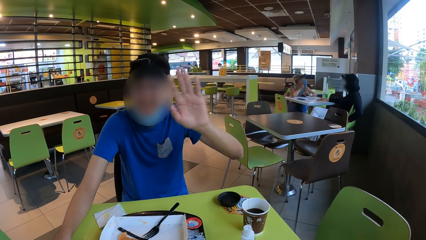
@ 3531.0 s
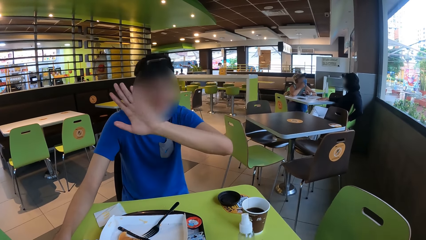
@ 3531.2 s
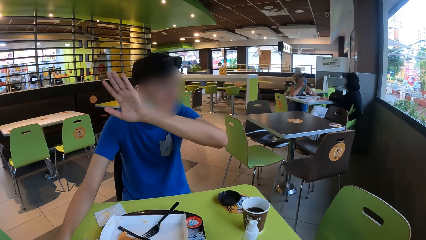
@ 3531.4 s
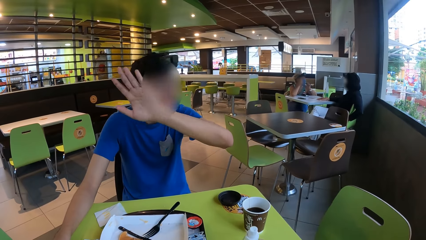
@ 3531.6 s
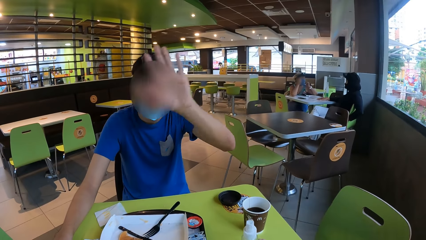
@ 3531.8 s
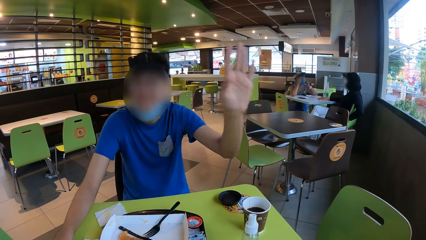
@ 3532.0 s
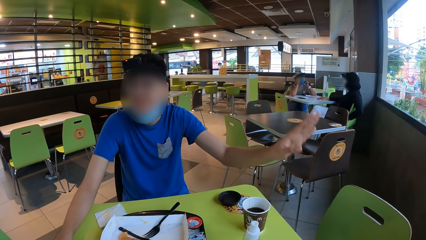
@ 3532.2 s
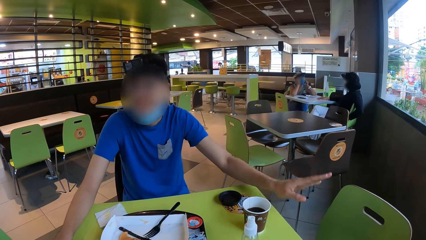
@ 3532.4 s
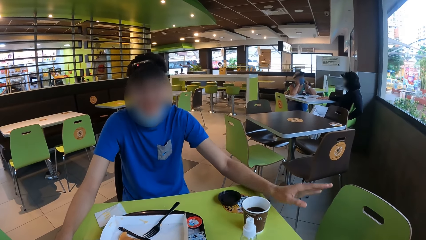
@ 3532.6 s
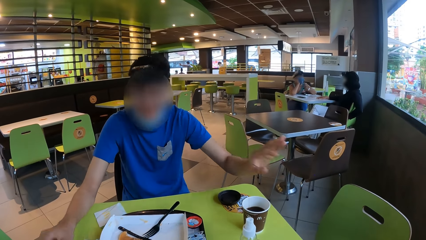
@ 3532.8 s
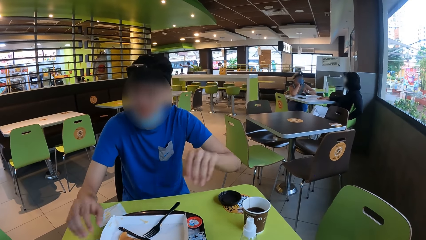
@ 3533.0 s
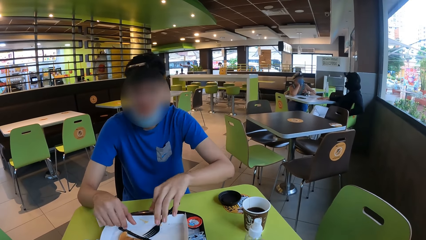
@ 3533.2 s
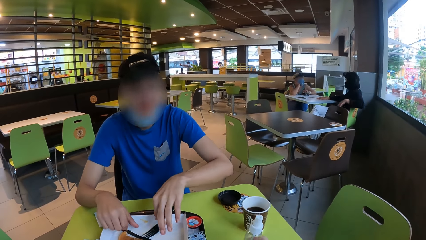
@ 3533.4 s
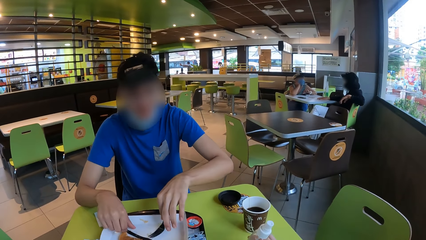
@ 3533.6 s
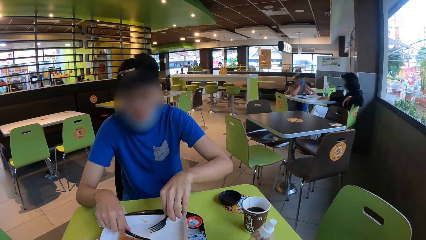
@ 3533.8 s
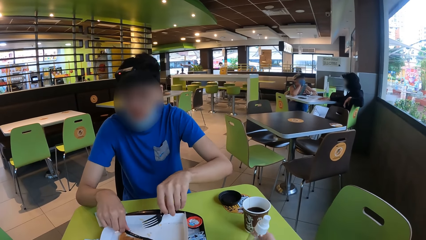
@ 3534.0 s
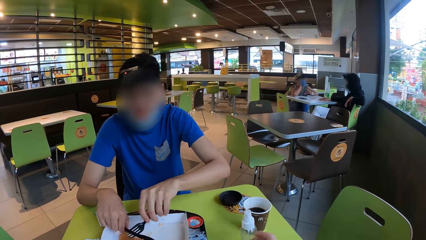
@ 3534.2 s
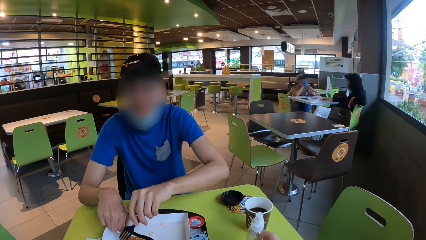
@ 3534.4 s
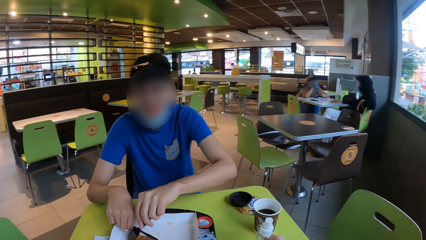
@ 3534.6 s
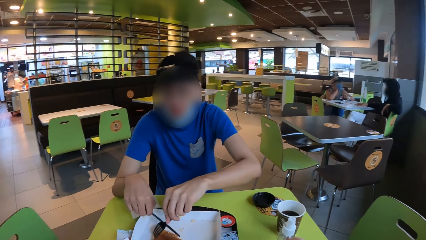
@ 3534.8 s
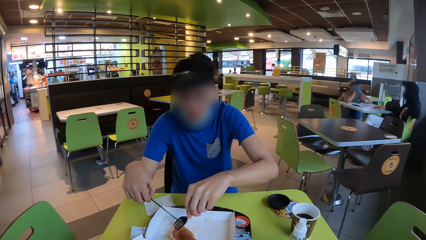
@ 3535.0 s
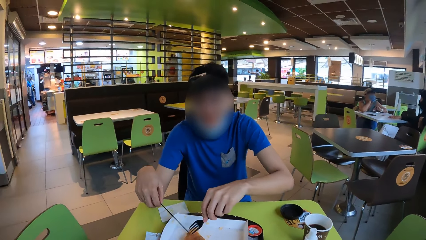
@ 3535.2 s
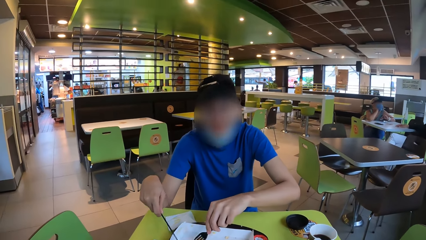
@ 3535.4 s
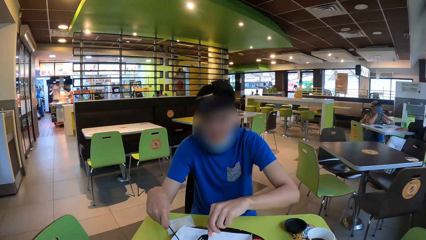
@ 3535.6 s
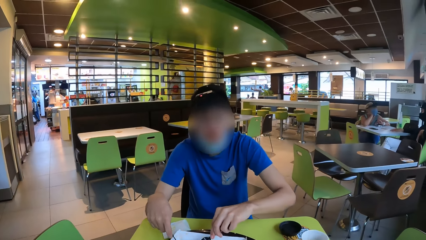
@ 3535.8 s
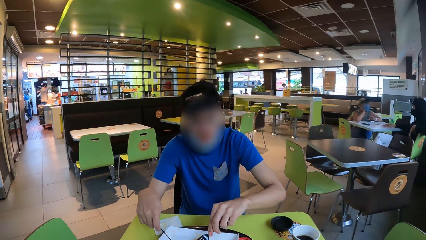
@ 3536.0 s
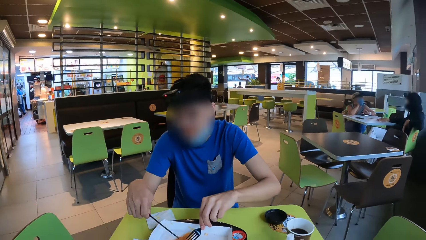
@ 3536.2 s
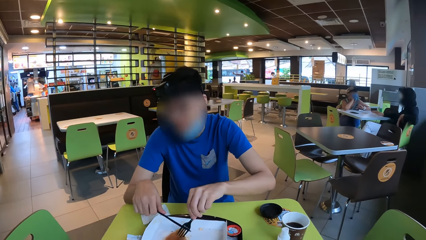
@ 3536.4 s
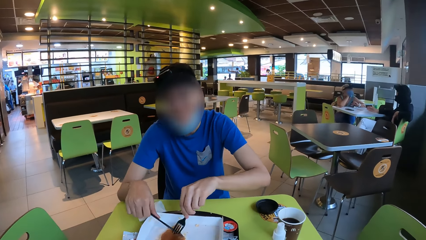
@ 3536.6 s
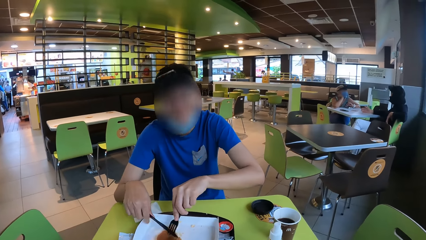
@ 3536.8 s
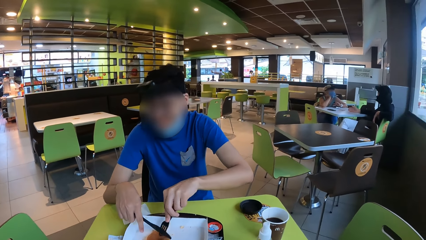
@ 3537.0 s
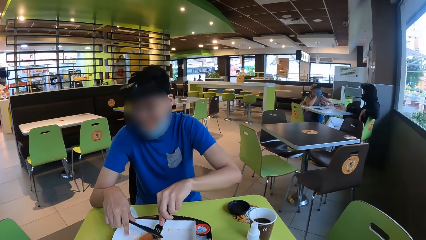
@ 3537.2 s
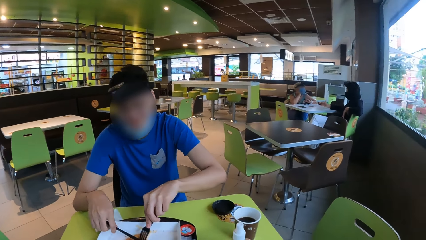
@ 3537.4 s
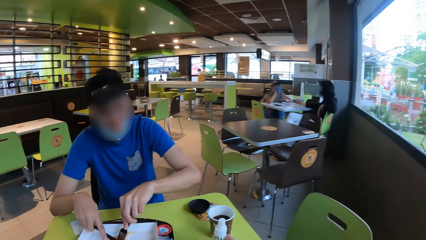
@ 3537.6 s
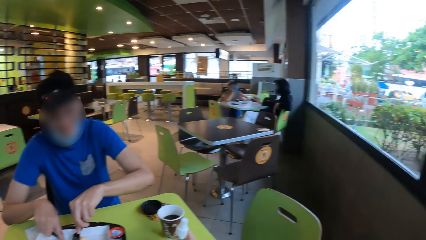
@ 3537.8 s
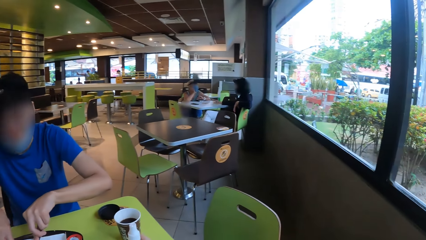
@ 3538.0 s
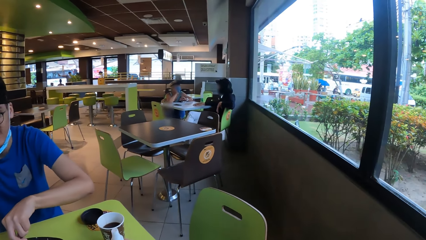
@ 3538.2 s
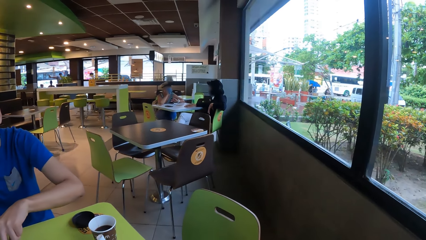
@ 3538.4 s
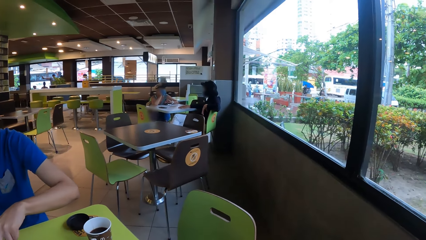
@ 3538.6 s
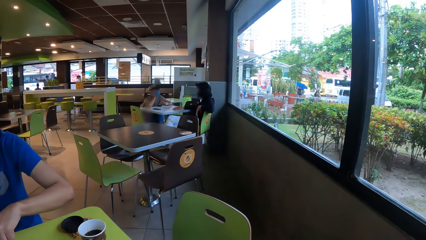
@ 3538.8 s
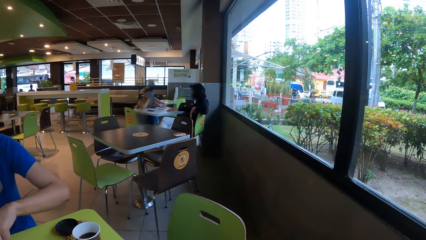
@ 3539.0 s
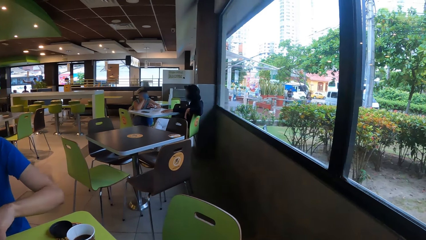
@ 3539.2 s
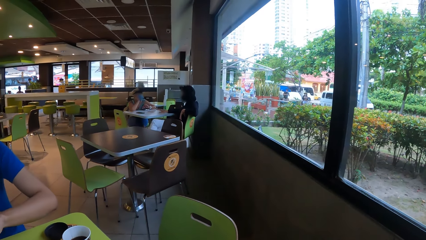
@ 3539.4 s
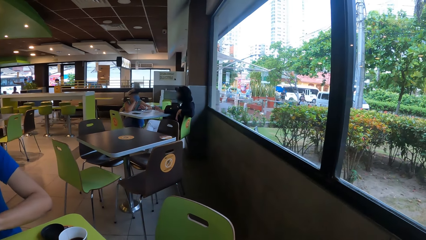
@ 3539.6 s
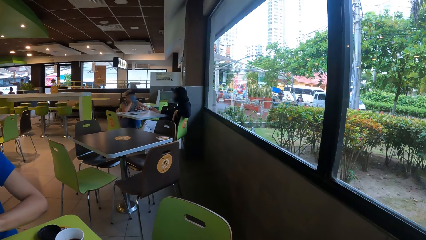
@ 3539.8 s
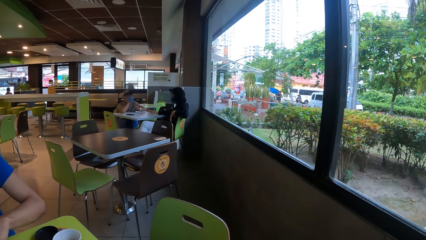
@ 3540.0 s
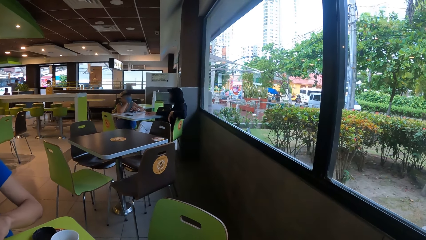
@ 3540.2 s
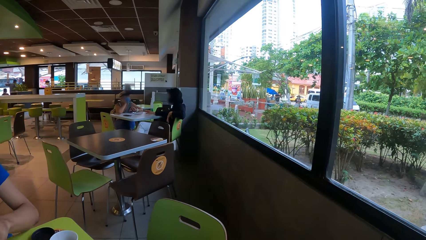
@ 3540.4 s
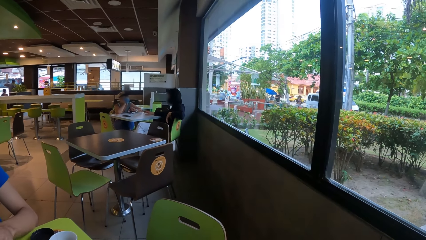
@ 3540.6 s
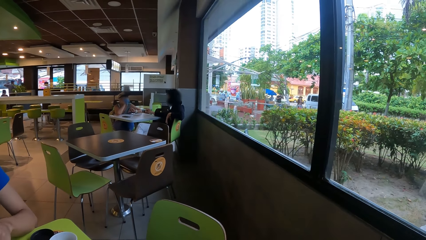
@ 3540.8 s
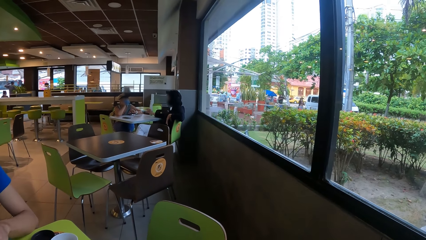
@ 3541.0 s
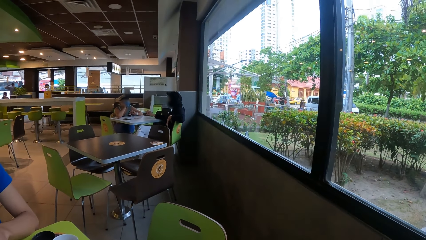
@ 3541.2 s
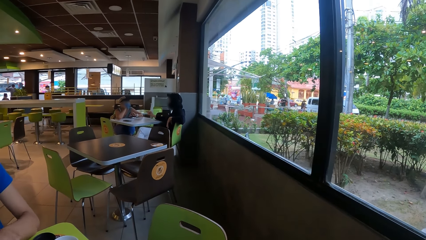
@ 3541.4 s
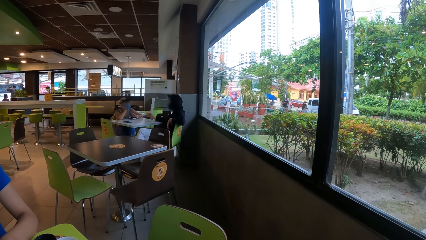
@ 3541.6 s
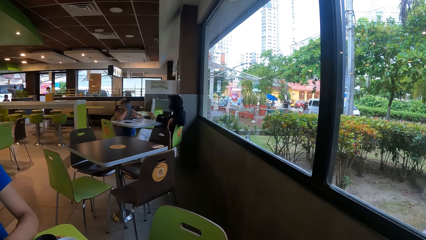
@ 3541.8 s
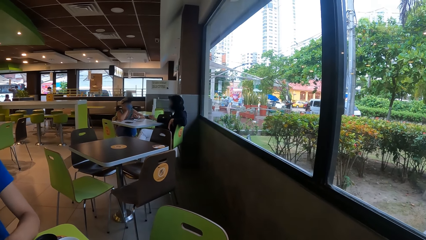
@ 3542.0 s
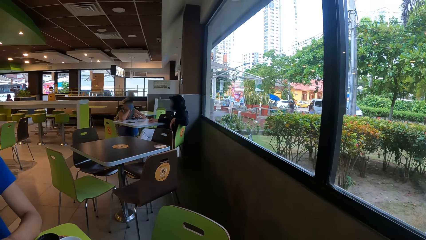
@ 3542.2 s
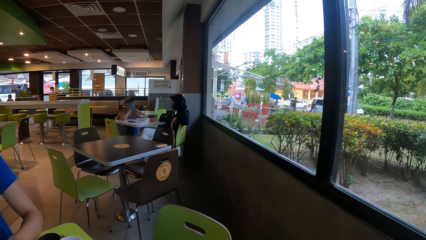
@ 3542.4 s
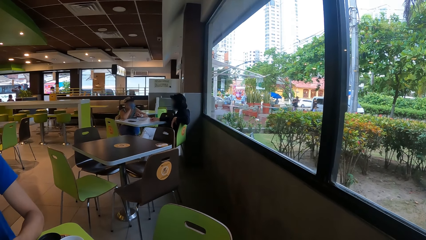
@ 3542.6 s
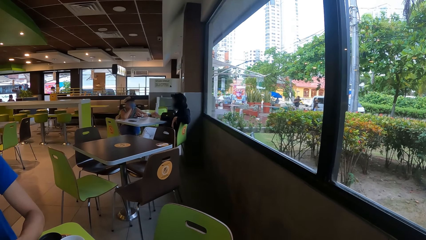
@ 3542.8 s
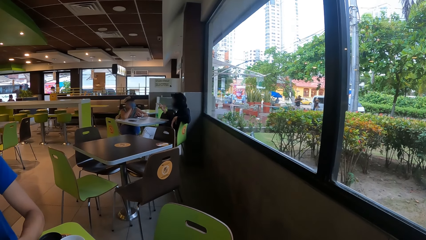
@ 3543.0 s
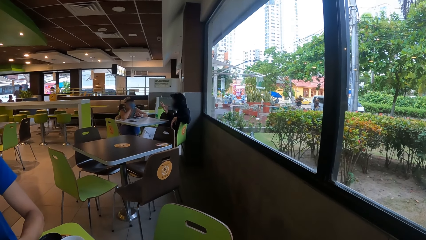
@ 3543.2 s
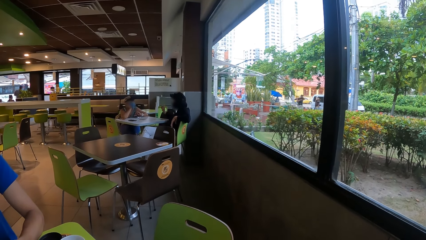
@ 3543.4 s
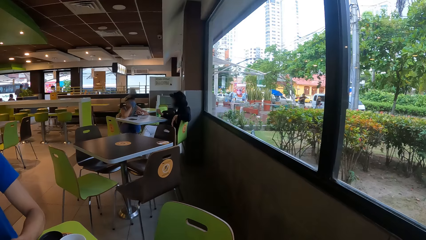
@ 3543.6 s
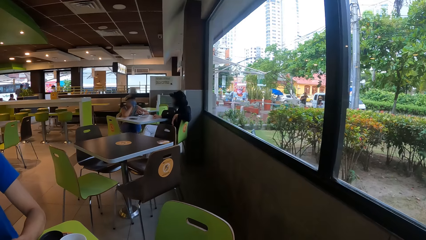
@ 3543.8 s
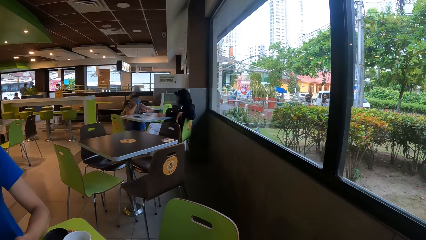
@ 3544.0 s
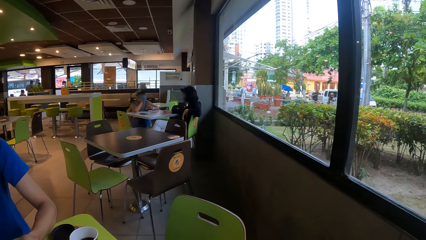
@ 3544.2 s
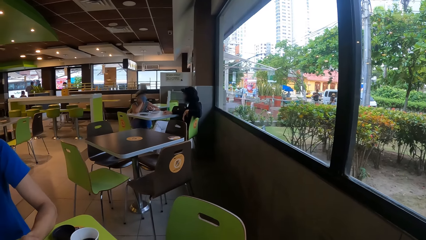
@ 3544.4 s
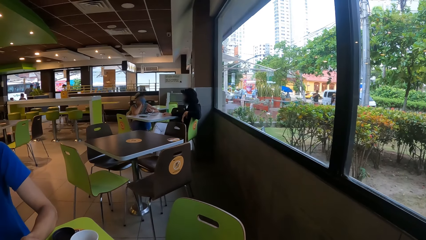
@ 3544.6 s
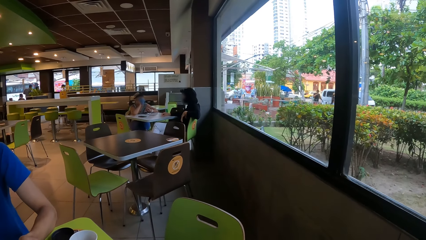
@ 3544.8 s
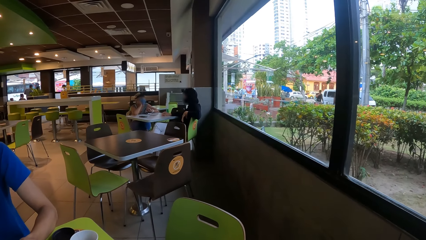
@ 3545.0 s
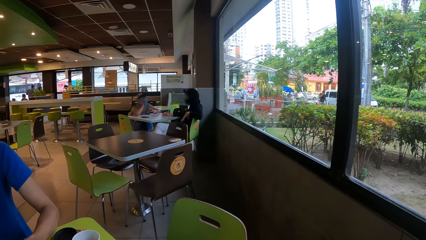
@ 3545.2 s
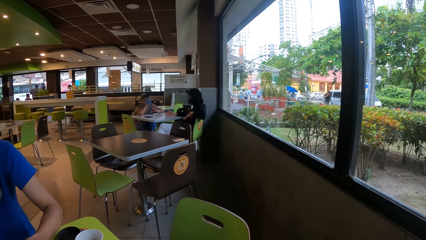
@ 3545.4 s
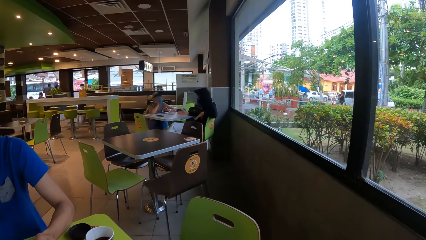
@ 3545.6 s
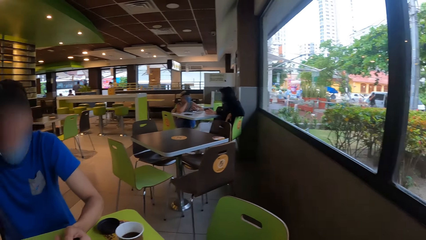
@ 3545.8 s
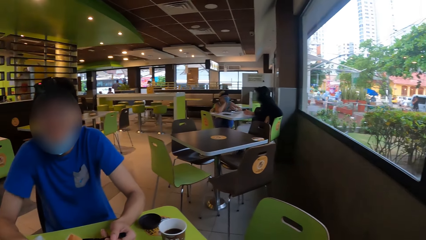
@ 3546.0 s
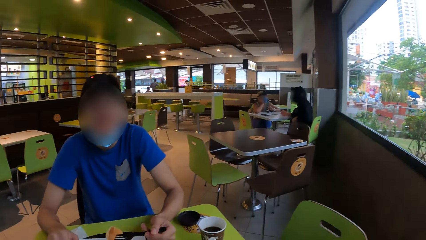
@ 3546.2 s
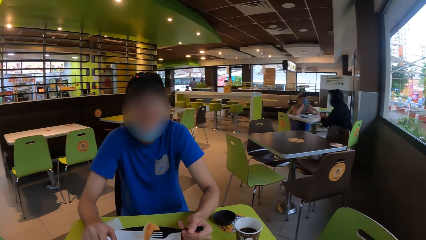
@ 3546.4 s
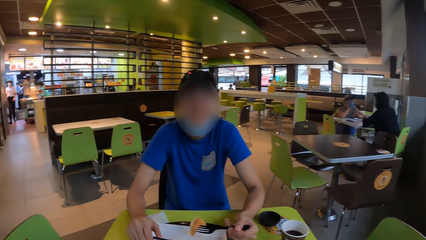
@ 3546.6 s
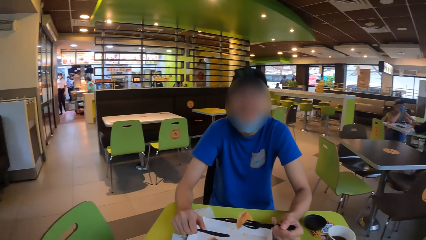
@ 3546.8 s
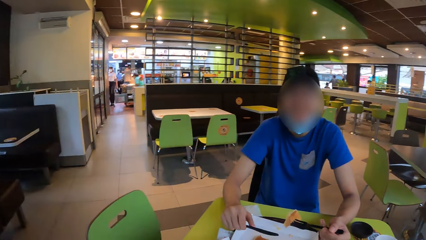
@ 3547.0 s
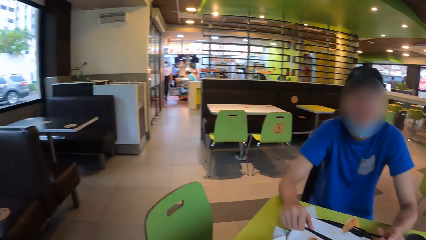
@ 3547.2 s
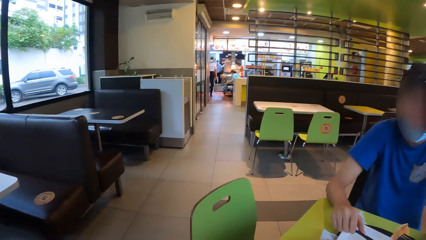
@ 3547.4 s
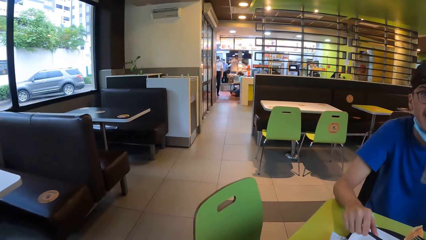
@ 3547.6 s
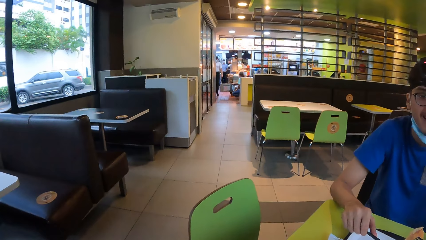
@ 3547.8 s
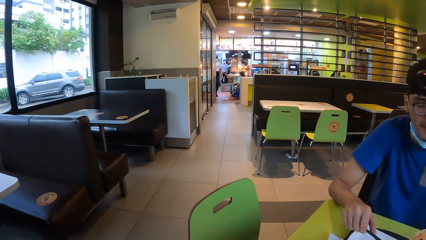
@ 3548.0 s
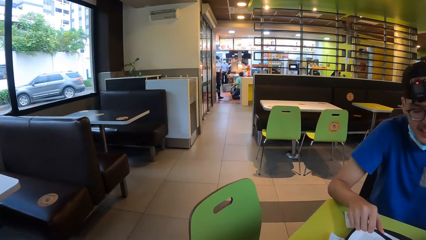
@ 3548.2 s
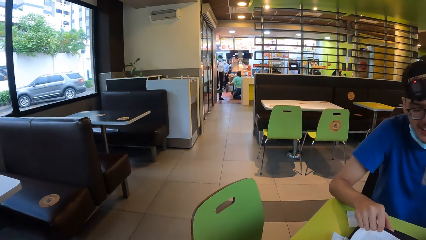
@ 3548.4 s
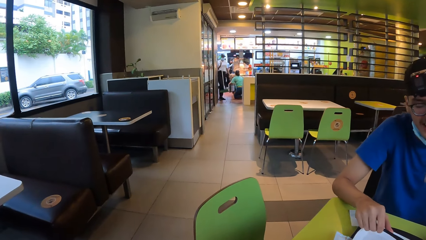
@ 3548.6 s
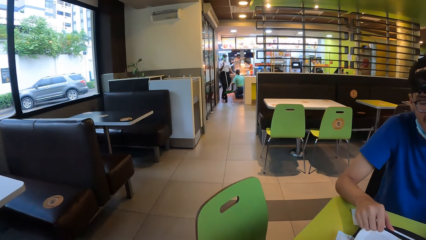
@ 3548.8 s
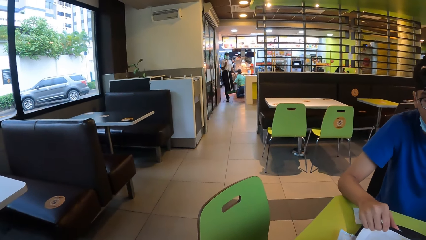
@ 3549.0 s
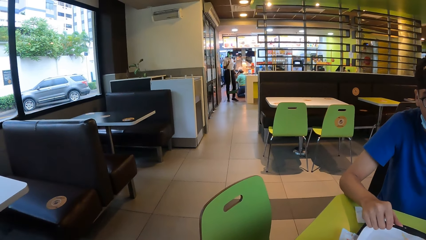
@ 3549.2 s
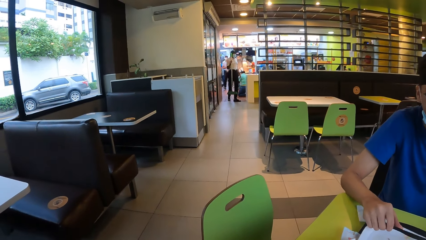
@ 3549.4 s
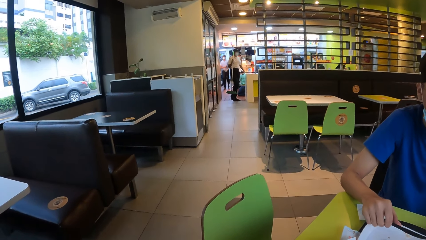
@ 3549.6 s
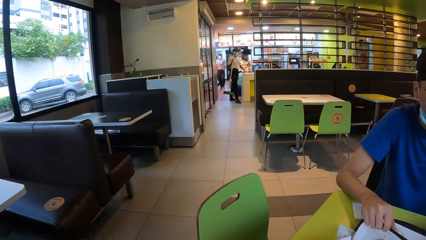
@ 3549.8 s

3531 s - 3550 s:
A man picks up the knife and picks up the fork. The man holds the knife and fork. The camera wearer looks around the restaurant. The man cuts the egg with the knife. The camera wearer looks around the restaurant.
